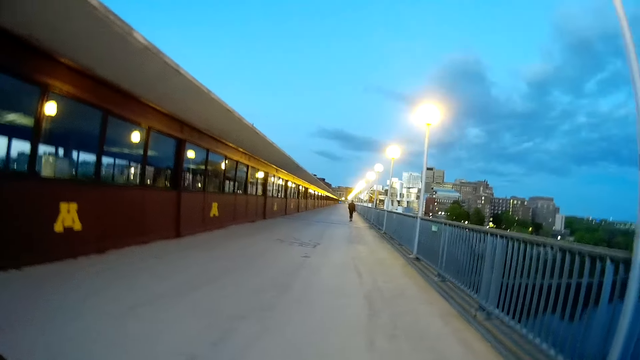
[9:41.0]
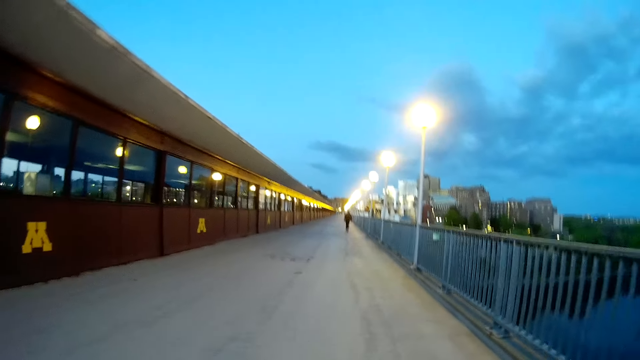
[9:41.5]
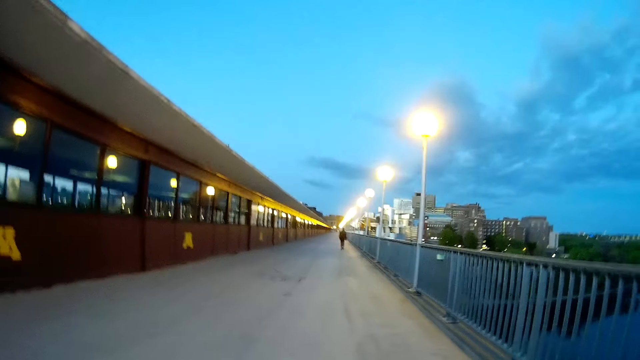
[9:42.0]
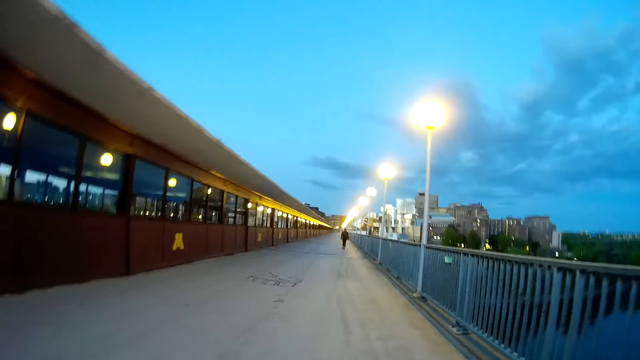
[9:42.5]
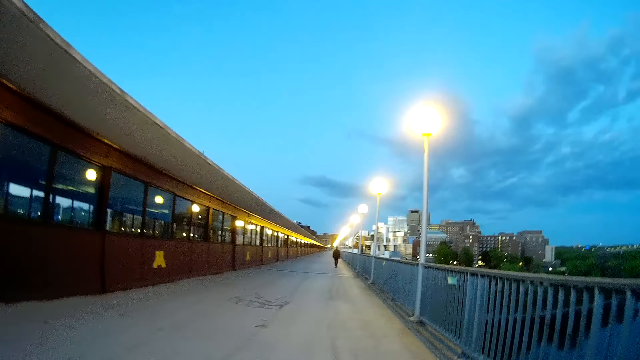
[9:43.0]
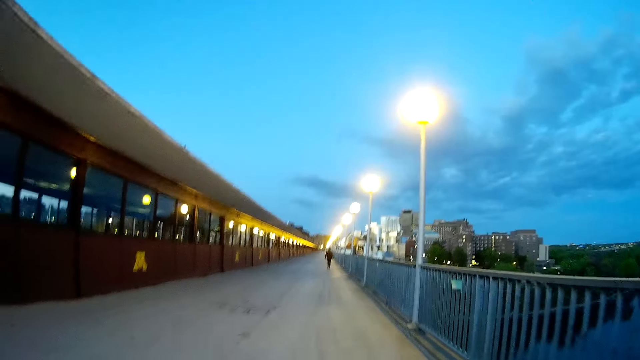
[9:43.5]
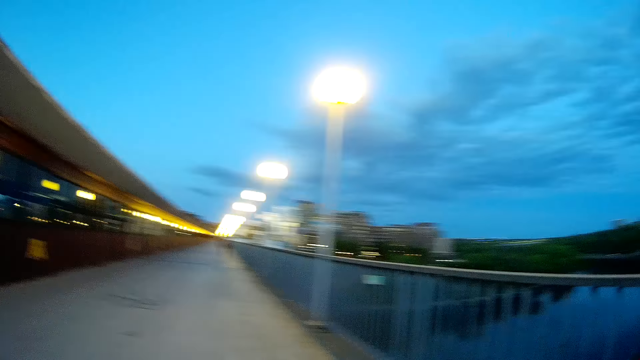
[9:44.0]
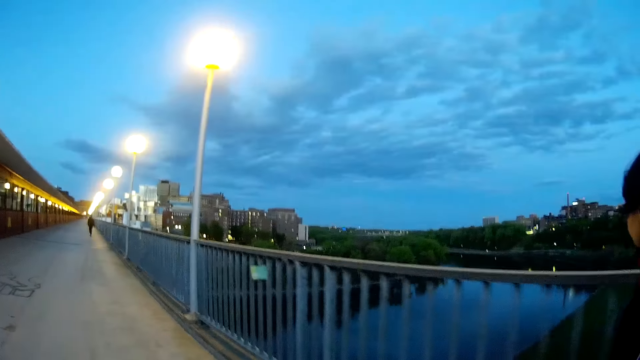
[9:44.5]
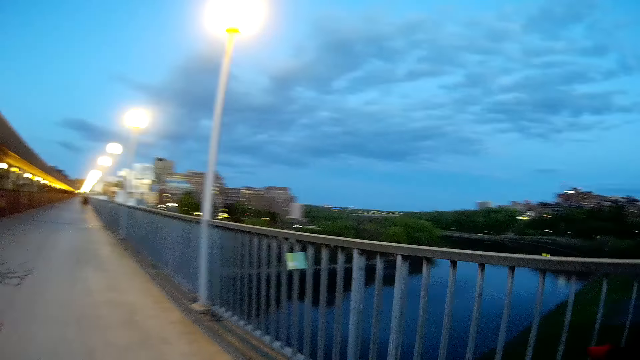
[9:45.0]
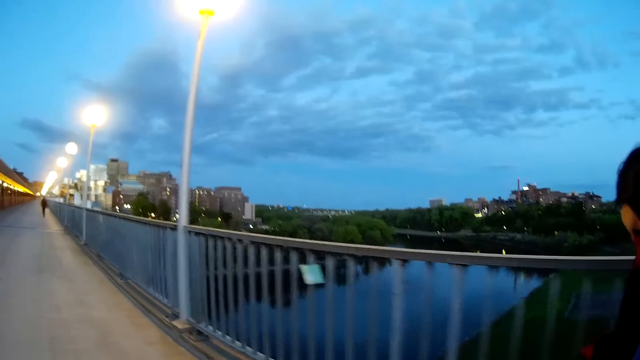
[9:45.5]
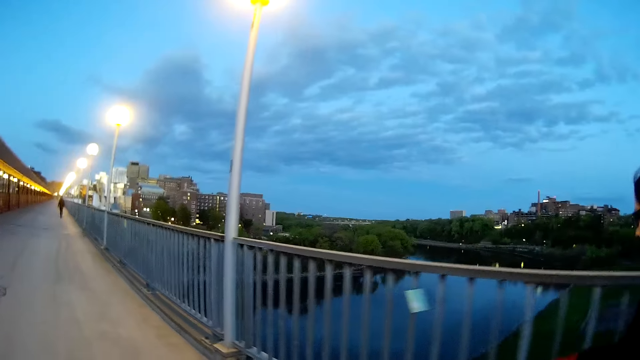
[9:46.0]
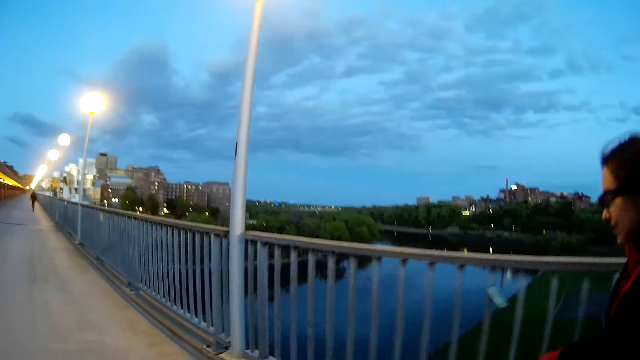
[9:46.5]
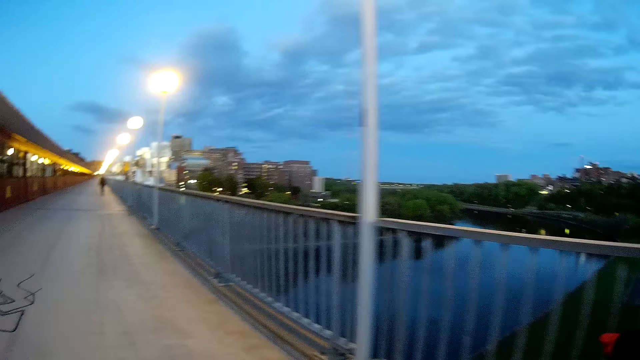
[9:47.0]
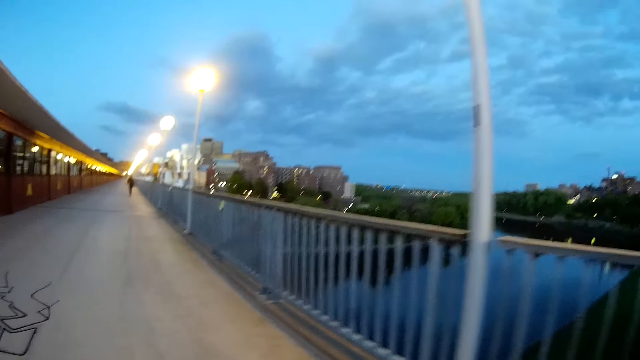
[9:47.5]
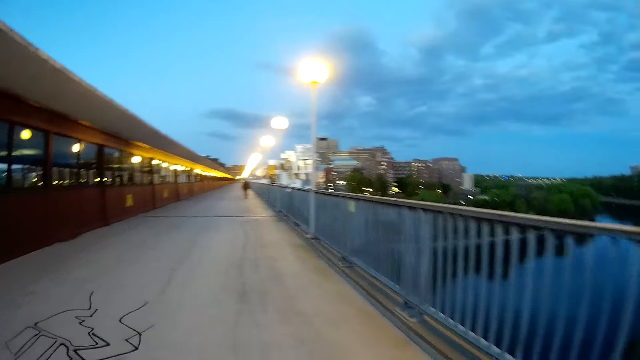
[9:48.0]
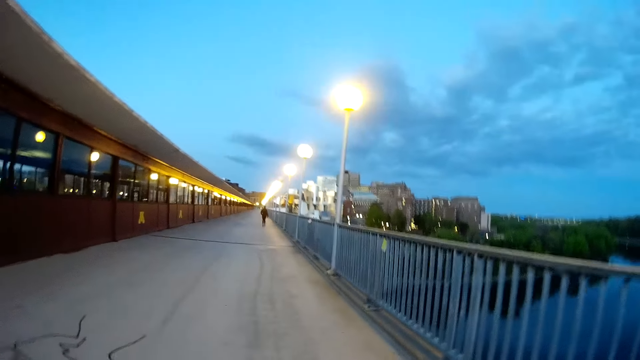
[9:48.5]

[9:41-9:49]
The woman talks to the camera wearer.

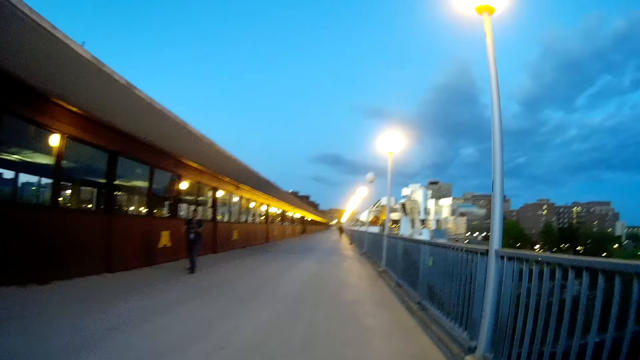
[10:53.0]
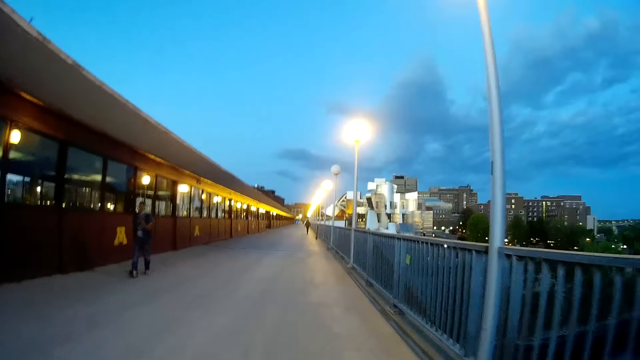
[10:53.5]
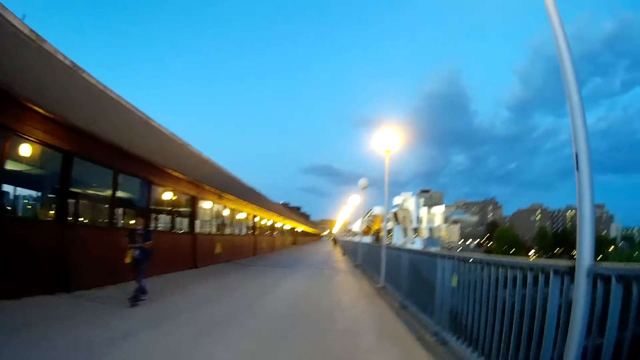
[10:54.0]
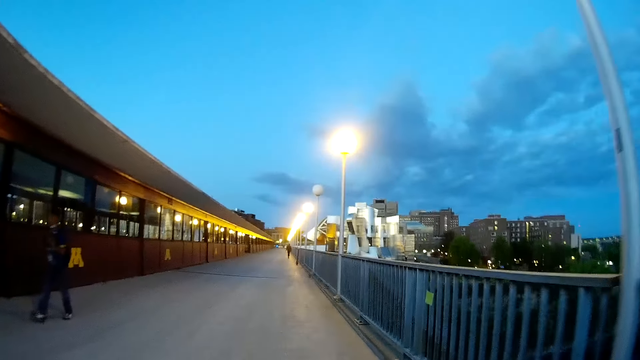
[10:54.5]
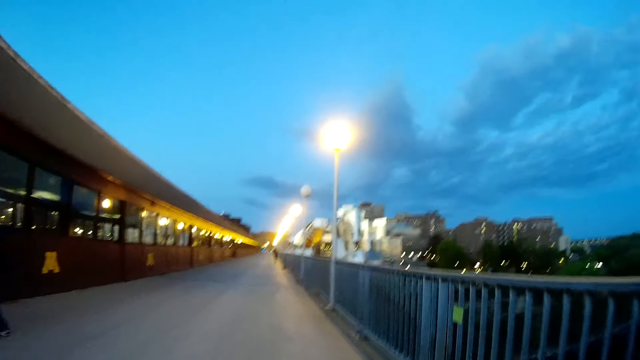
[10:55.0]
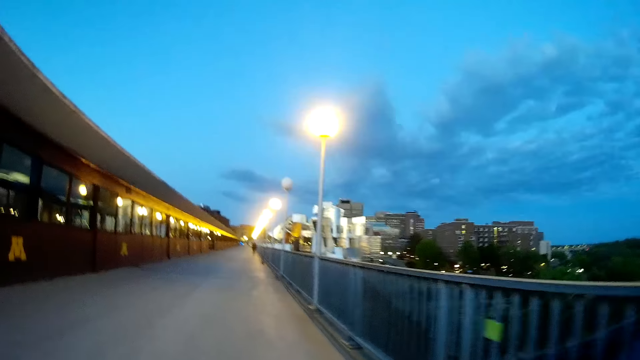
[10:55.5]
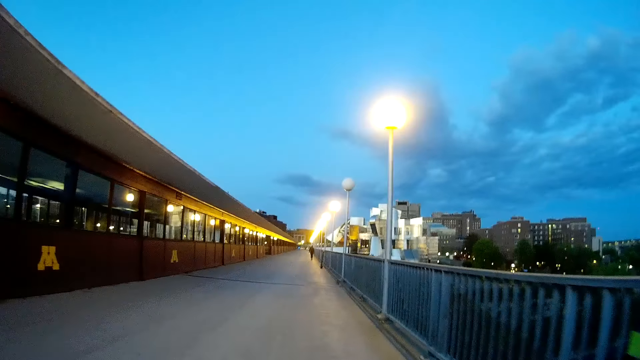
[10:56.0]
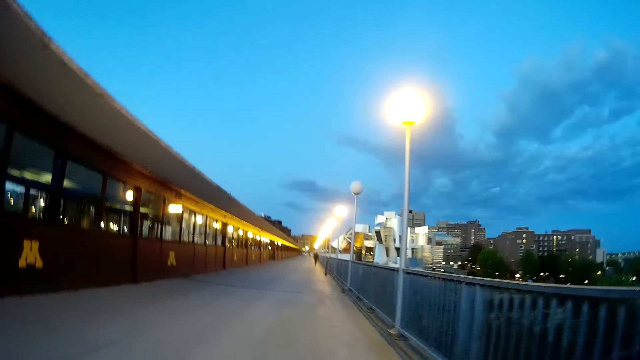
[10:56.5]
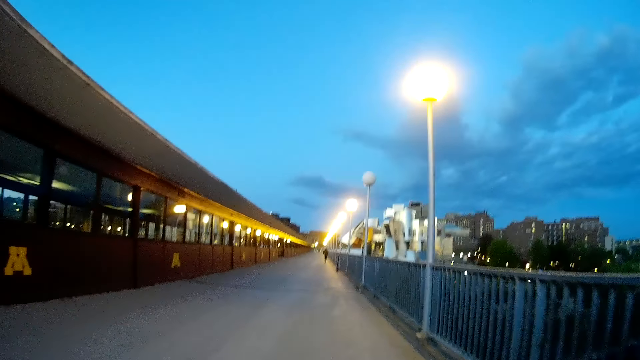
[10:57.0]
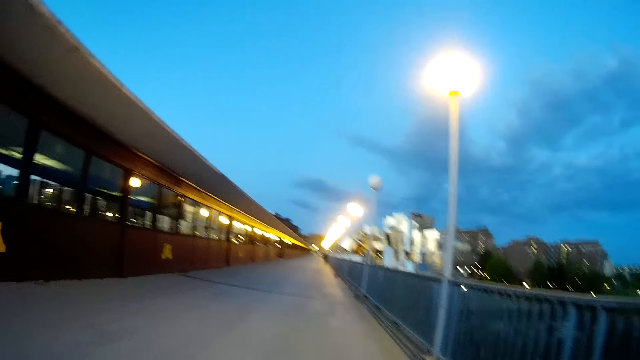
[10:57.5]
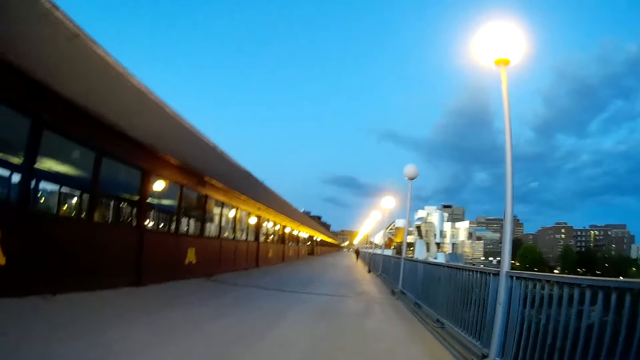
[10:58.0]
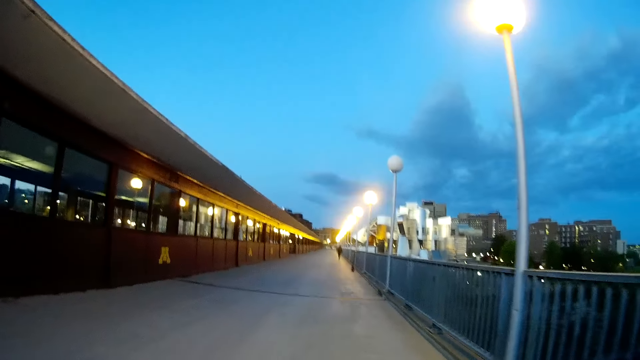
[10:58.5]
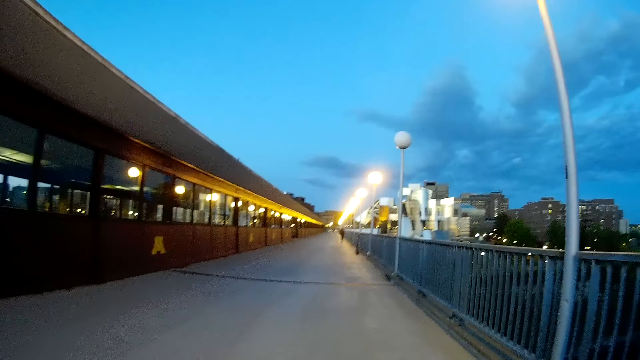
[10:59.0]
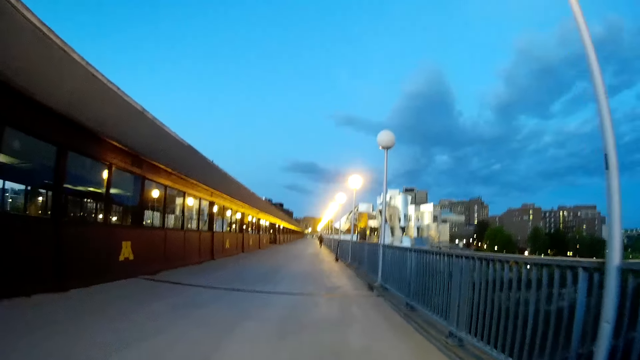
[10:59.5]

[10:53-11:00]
A man walks past the camera wearer.

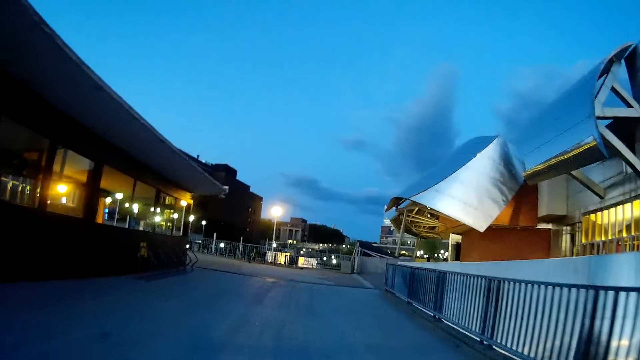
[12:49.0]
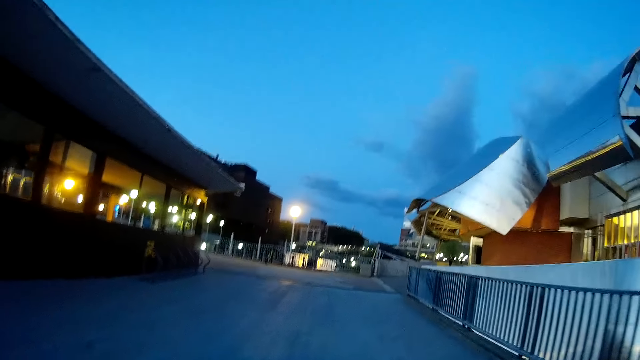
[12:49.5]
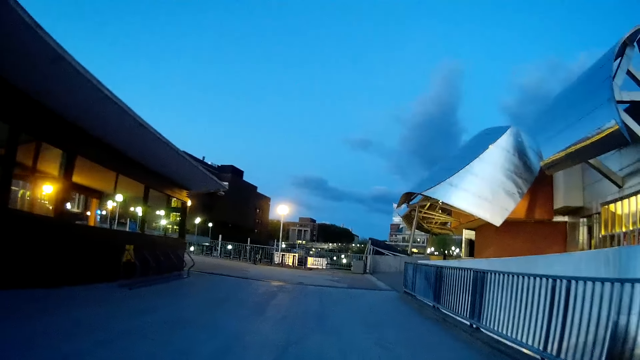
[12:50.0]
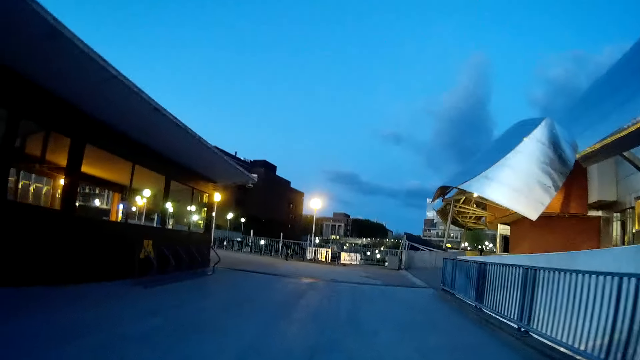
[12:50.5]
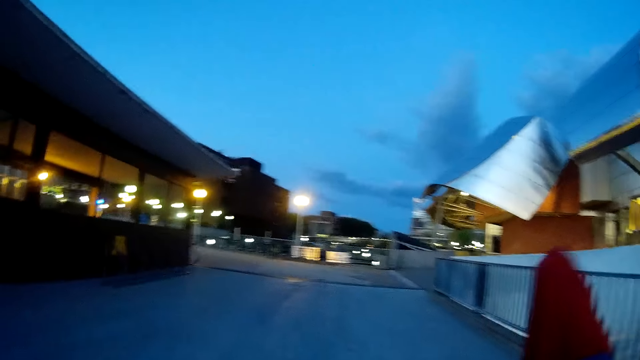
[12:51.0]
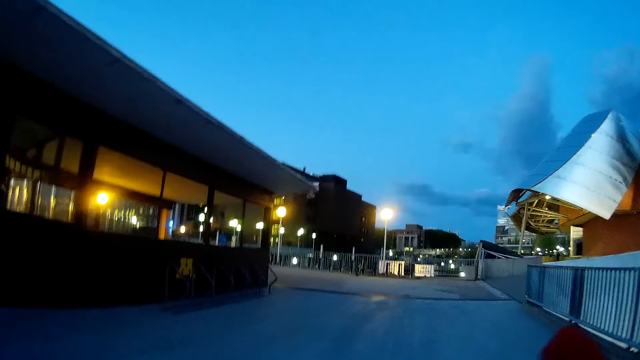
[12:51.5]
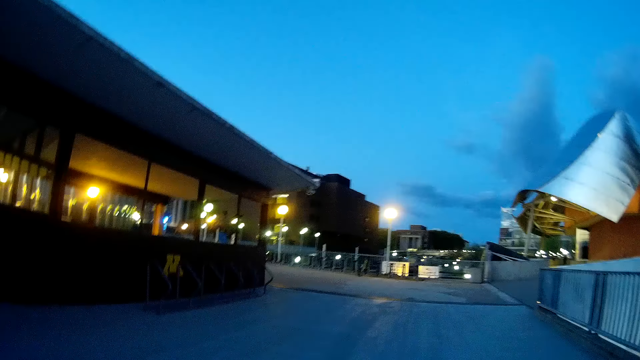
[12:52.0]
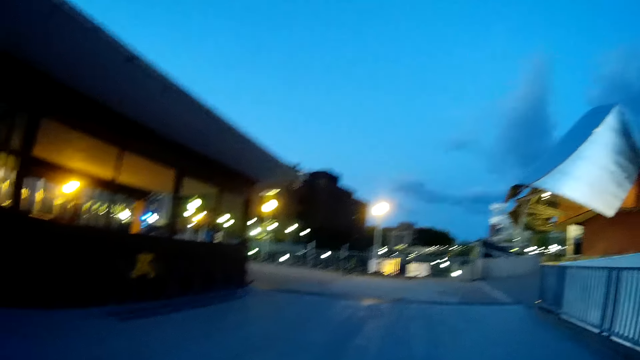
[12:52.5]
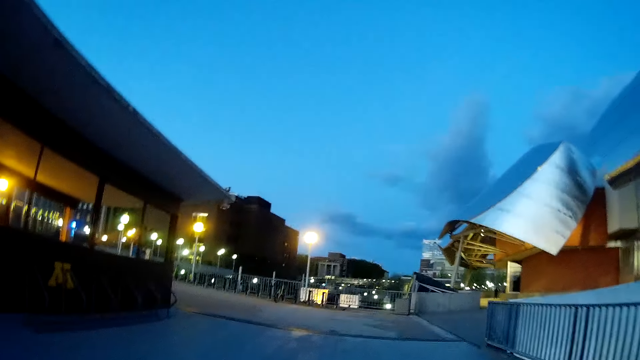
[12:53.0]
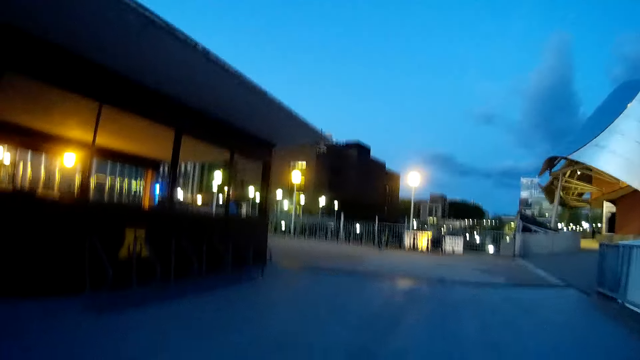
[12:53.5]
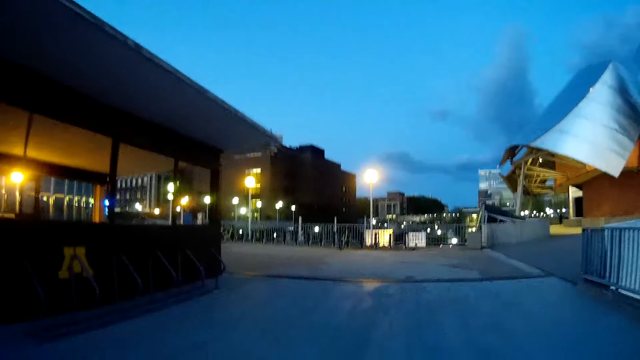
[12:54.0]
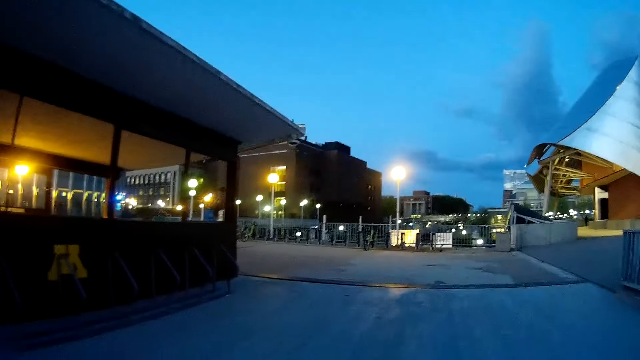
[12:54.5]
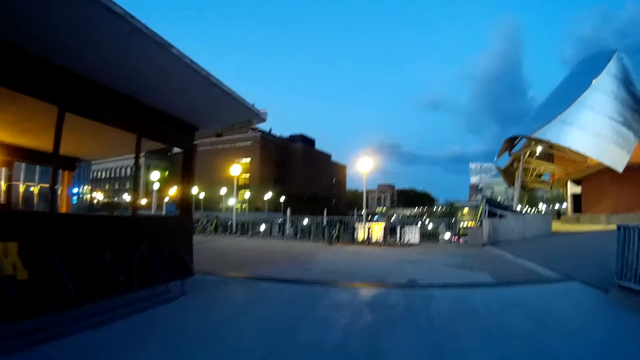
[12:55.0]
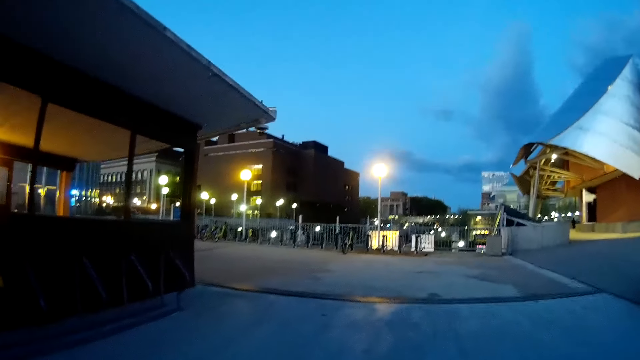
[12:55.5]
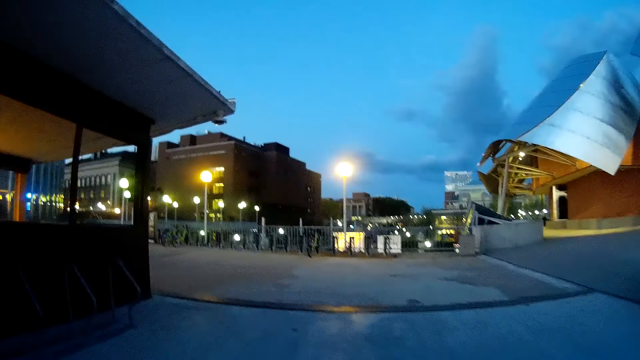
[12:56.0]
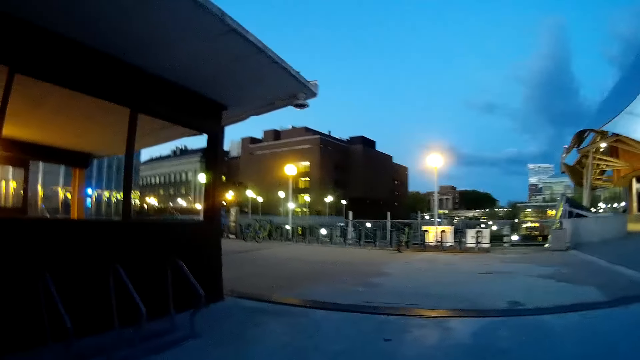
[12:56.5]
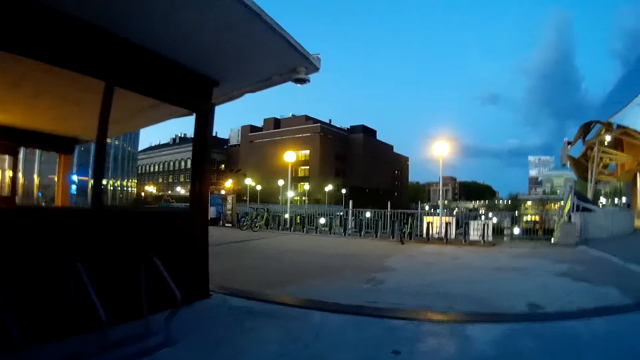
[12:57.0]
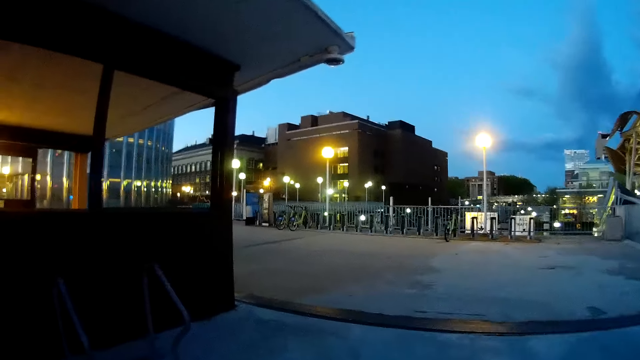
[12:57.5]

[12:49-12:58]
The camera wearer talks to the woman. She raises her right hand up.
